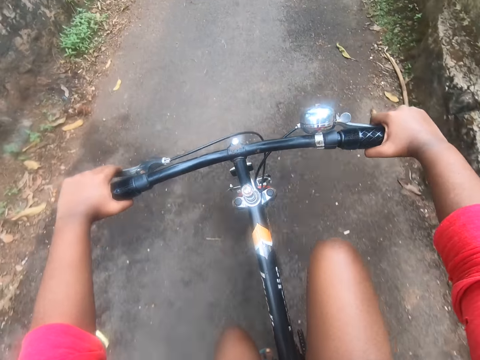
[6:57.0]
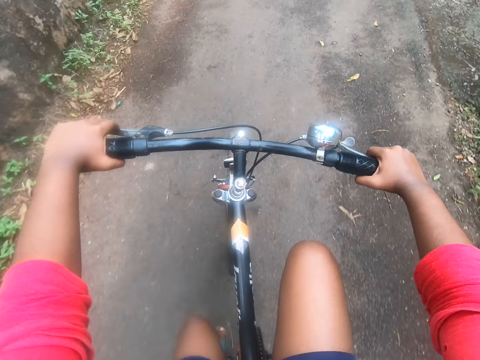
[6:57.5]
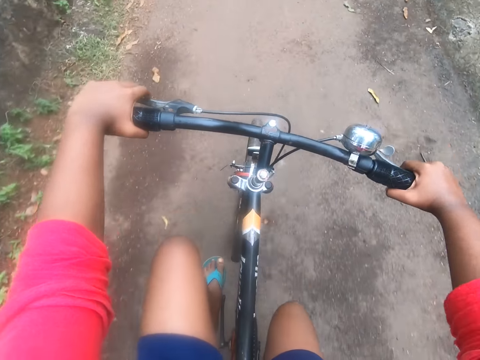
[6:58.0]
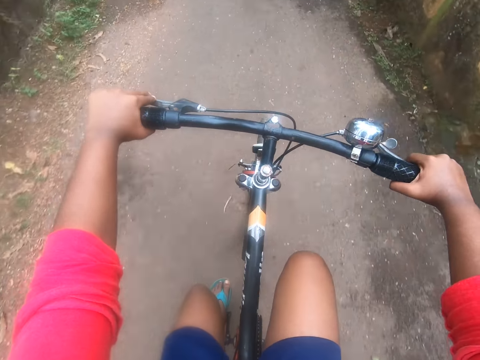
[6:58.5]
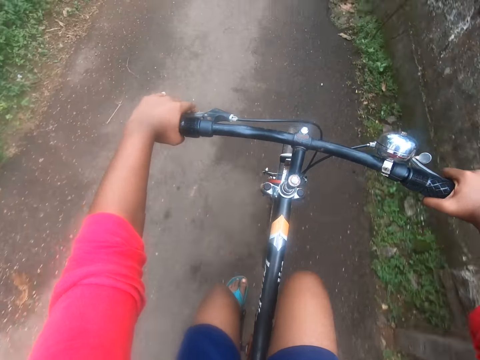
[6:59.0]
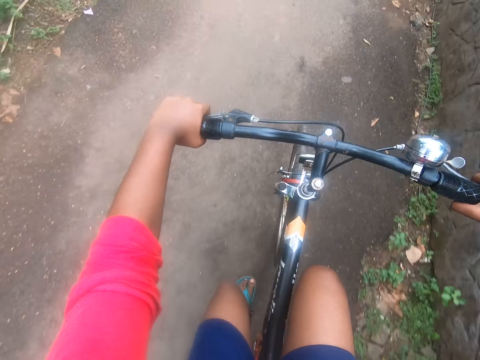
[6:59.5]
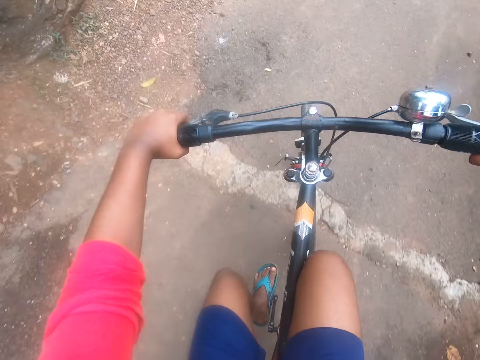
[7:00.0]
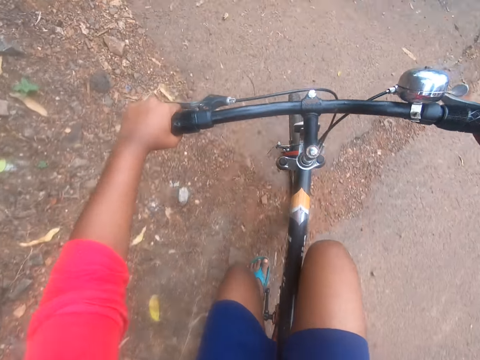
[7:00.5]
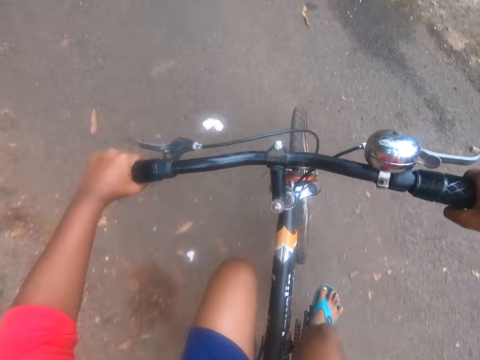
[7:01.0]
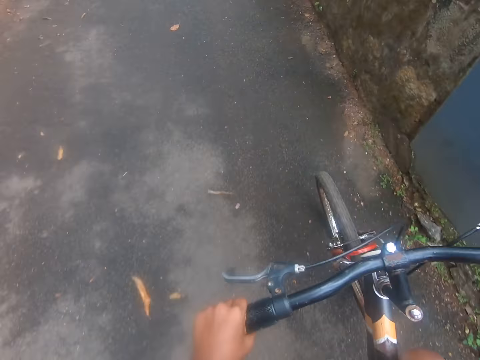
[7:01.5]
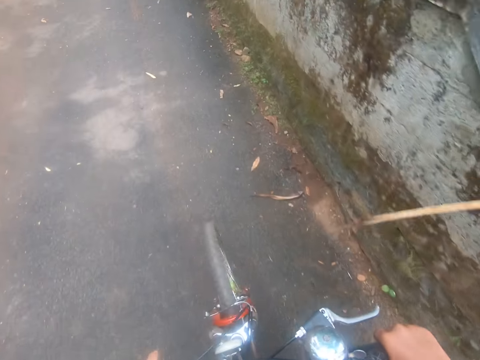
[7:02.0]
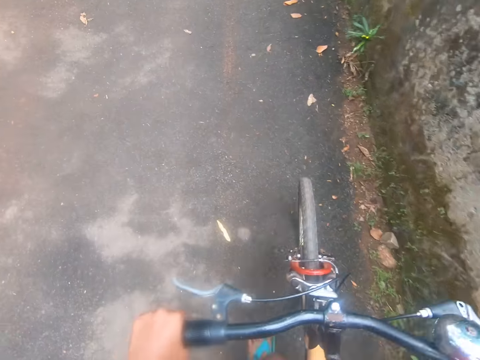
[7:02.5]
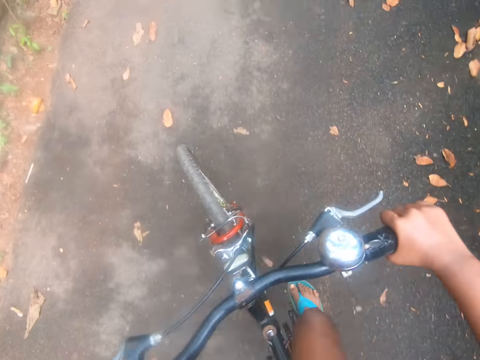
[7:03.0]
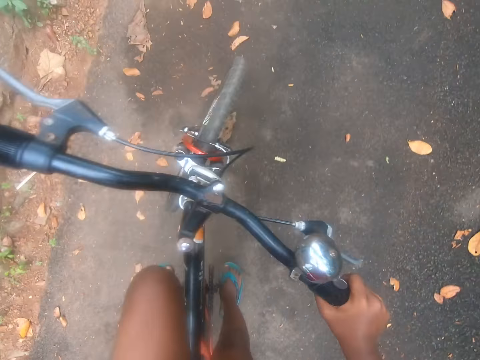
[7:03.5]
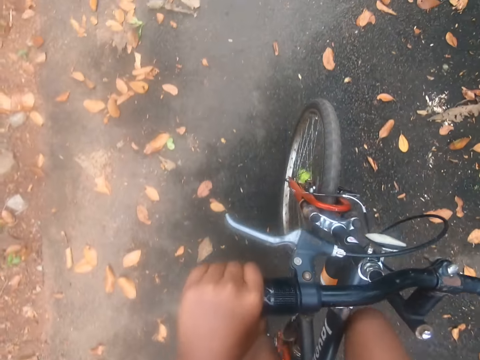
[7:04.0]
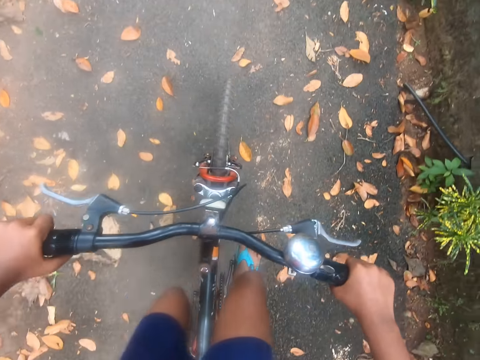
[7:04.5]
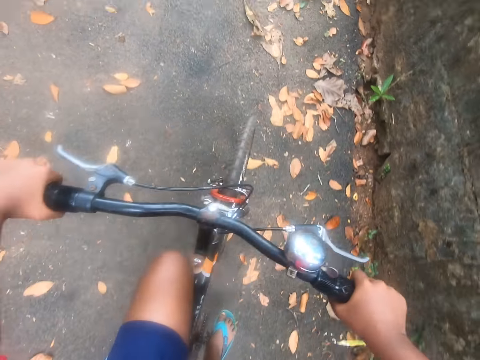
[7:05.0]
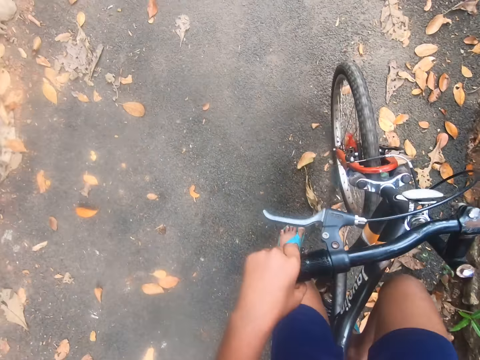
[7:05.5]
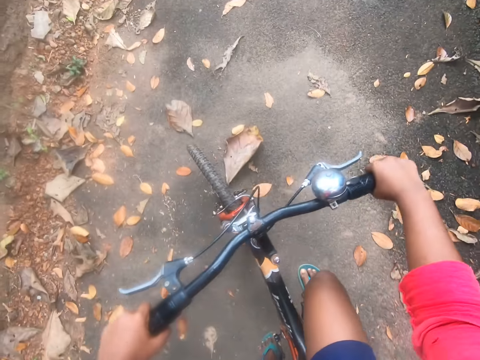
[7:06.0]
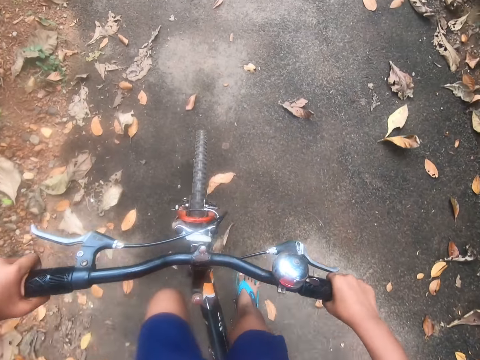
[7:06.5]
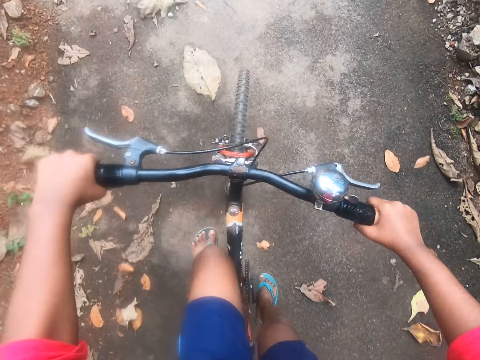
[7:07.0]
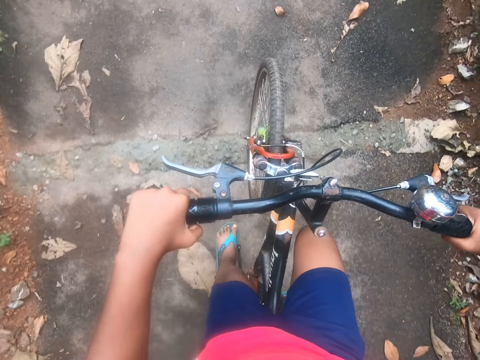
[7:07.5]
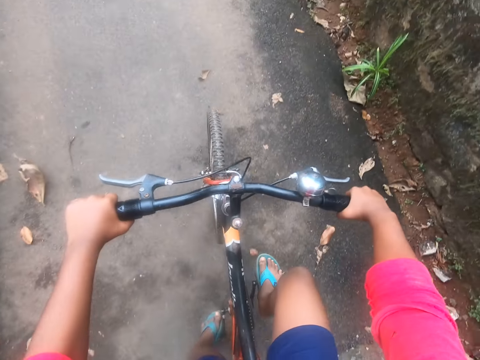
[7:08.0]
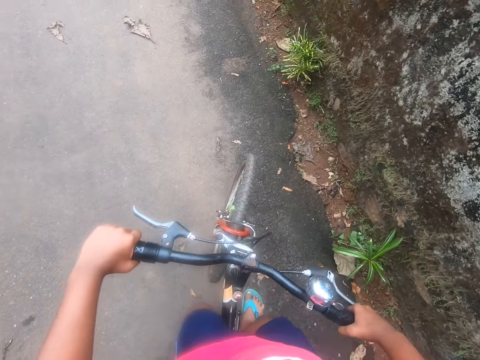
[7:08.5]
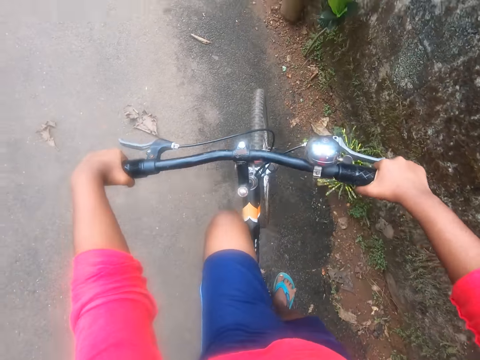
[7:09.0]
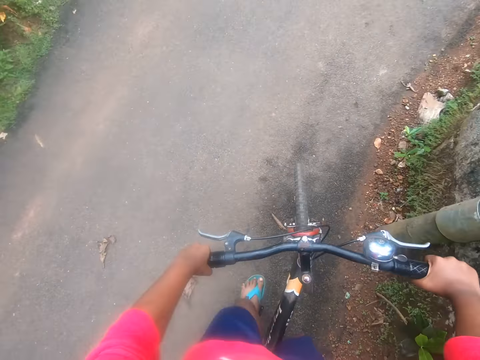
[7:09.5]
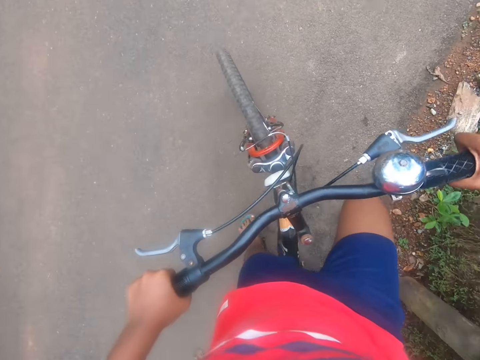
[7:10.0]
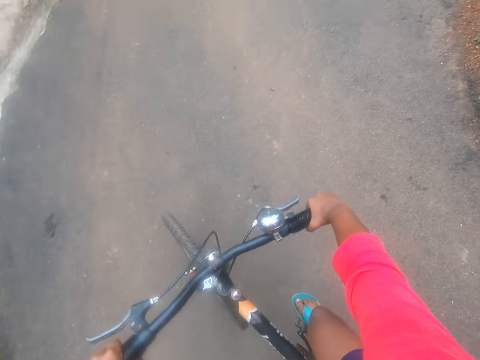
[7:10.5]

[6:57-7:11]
The camera wearer turns left on the street.

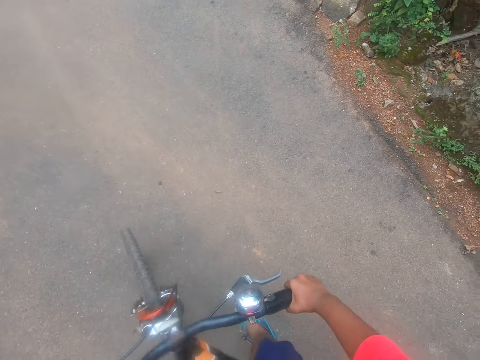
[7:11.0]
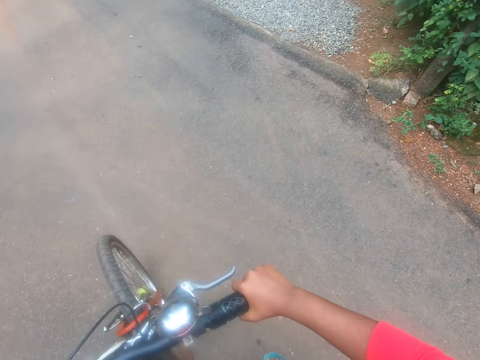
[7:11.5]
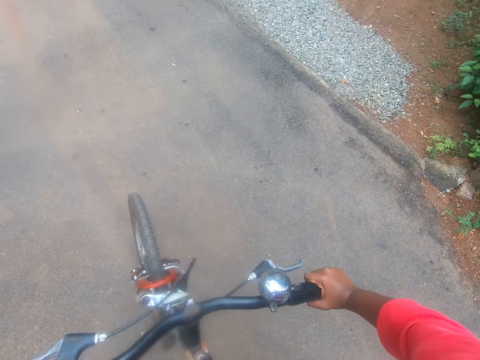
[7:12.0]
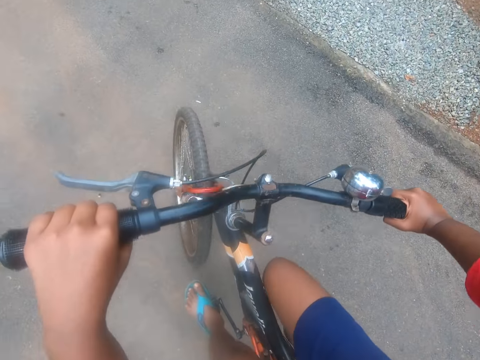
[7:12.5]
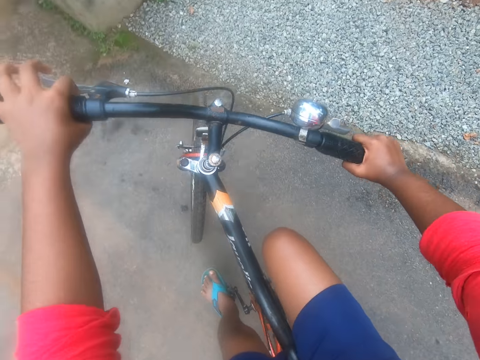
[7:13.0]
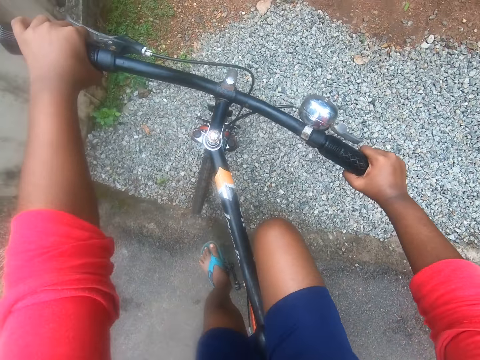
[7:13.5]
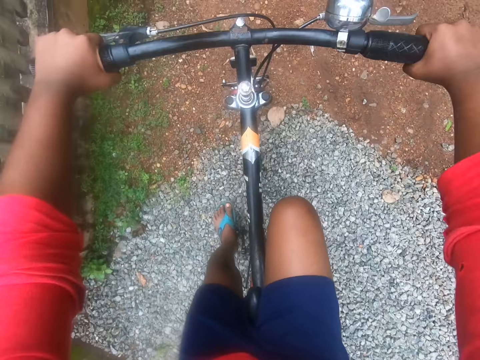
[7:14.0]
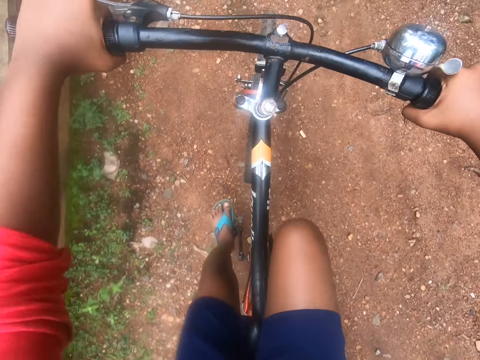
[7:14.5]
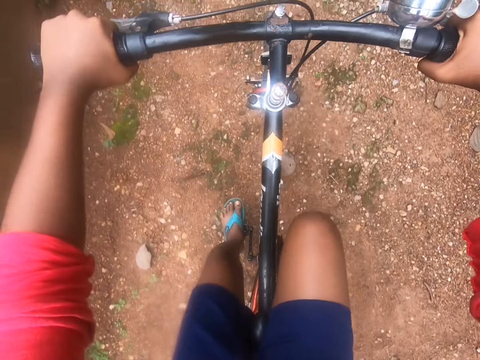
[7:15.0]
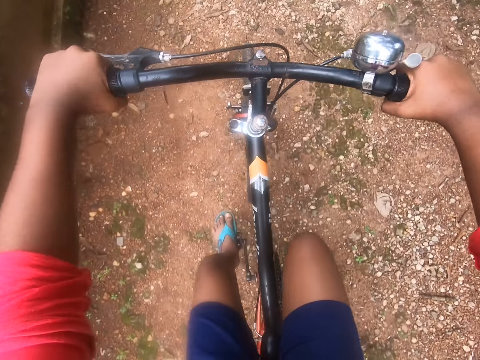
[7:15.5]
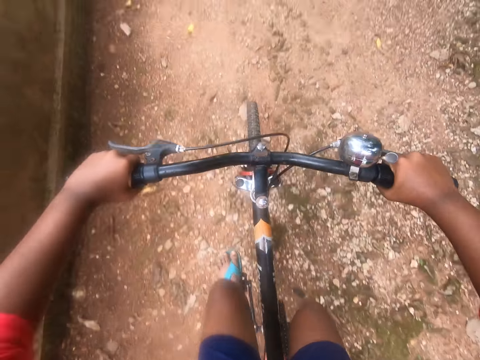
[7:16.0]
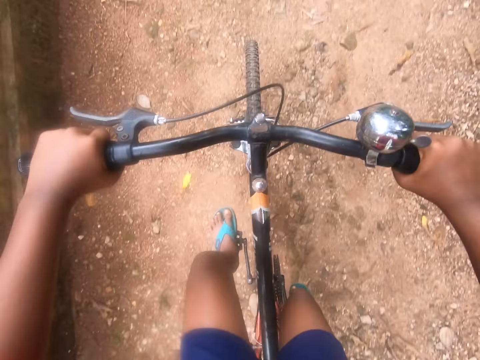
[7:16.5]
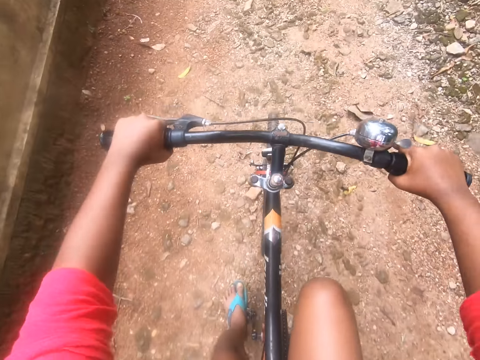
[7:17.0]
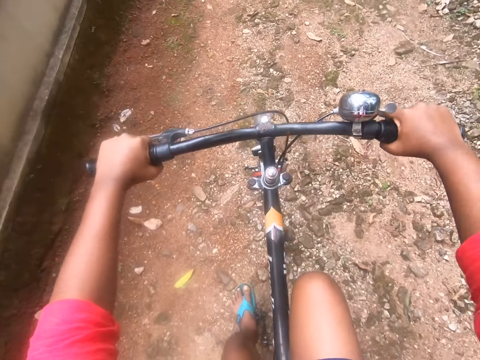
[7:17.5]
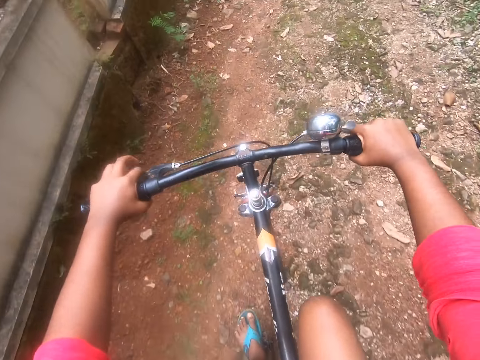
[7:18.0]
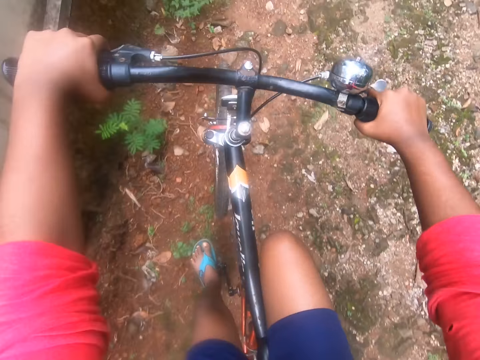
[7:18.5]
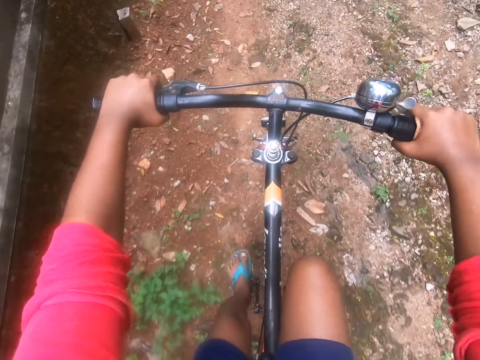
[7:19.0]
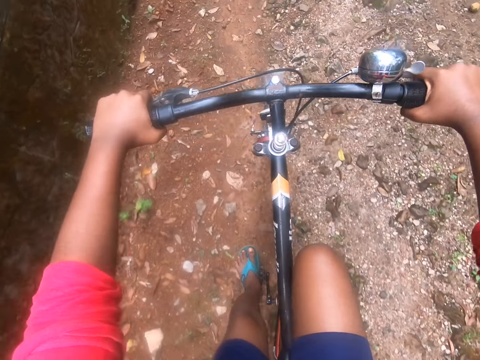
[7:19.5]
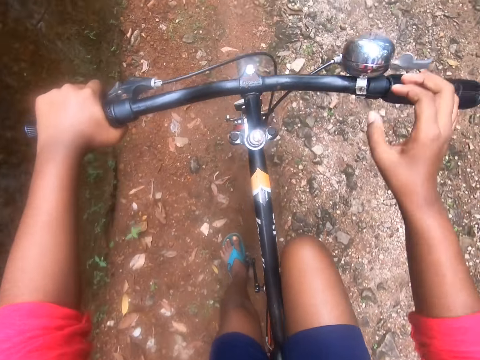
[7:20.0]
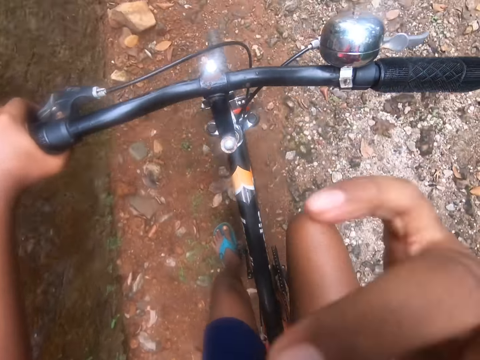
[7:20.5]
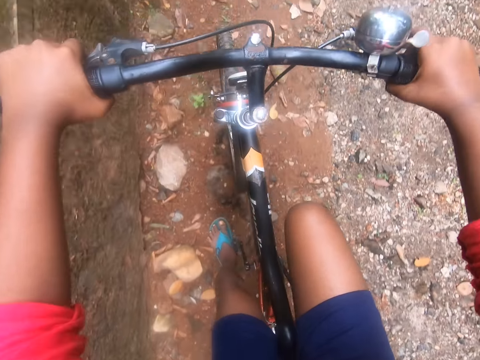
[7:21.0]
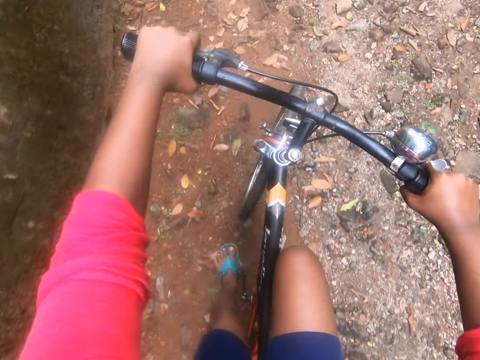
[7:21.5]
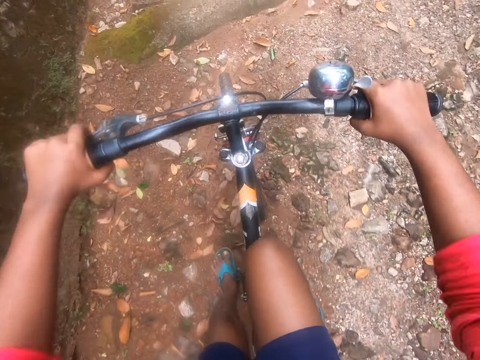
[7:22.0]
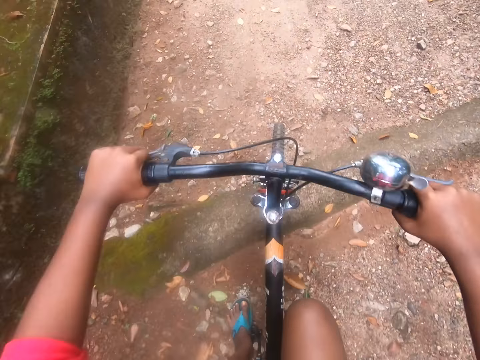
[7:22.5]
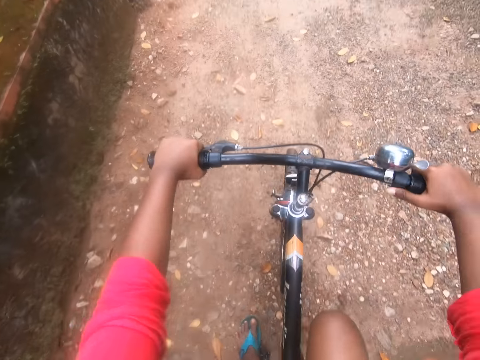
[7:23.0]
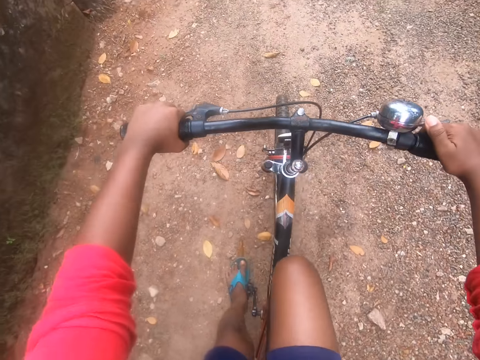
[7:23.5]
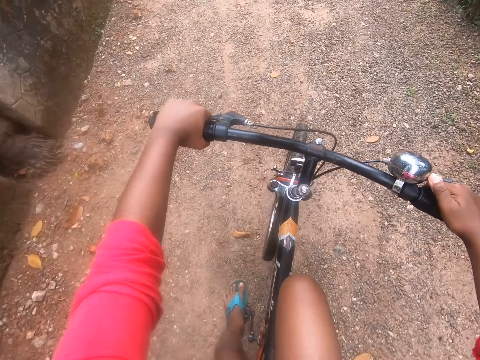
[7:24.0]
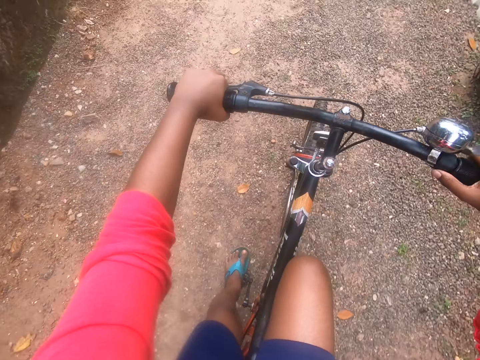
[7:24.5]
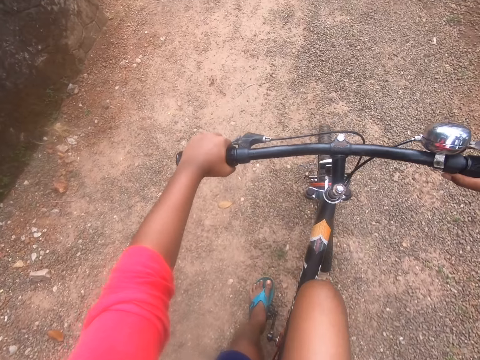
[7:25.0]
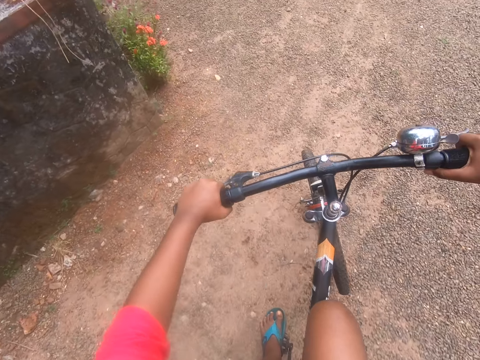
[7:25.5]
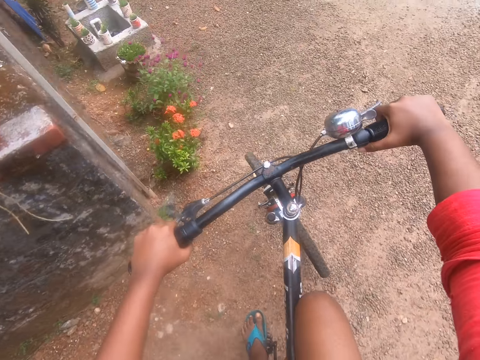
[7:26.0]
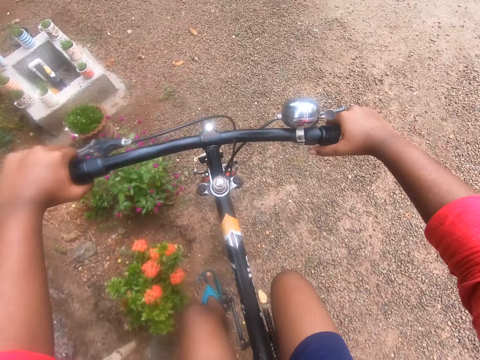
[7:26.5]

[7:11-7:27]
The camera wearer turns right into another street. He continues riding the bicycle on the street. He raises his right hand to his face. He holds a hand on a handlebar. He returns his right hand to the wheel handle of the bicycle. He rides the bicycle on the road. He rings the bell of the bicycle with a finger. He rides the bicycle on the road.
